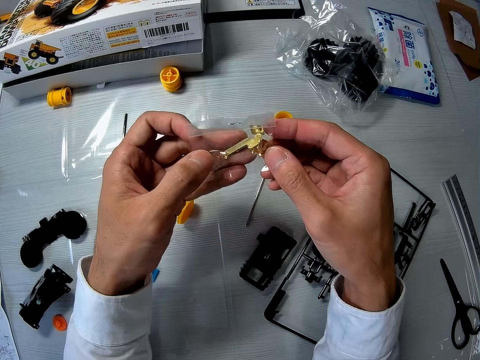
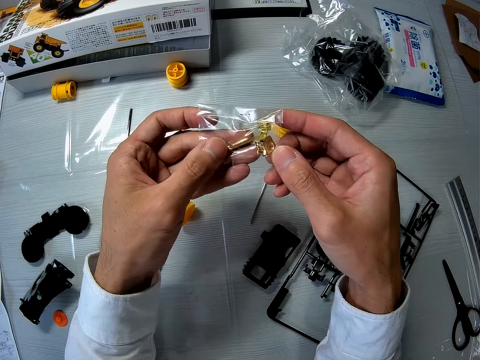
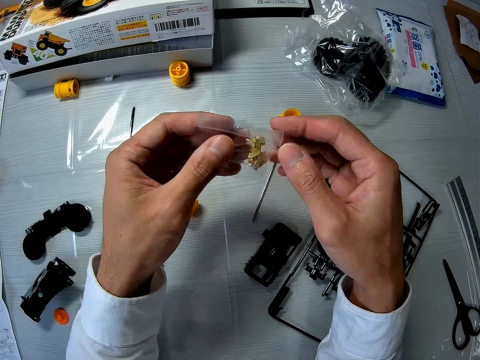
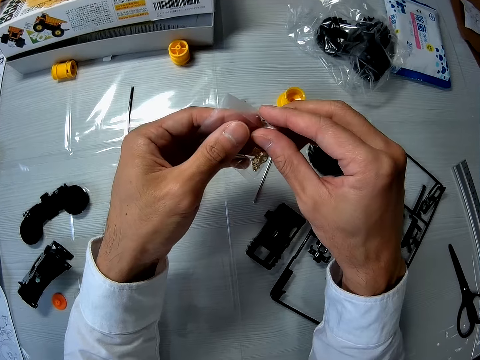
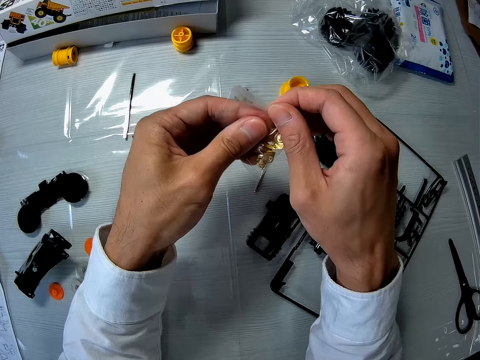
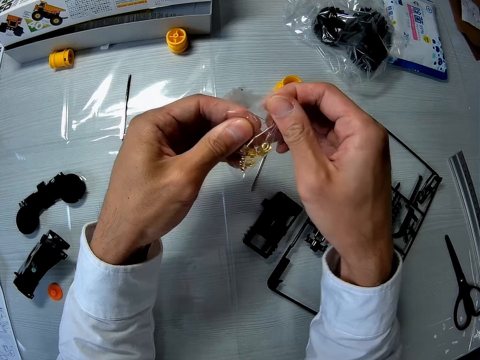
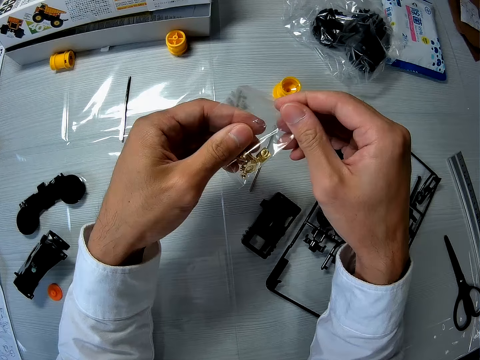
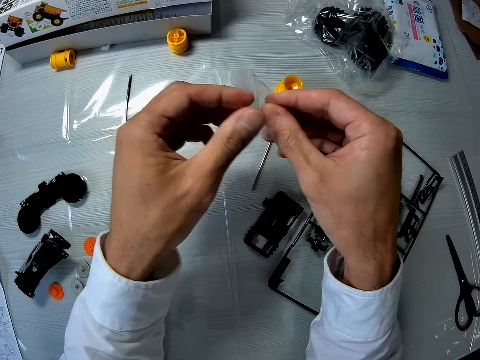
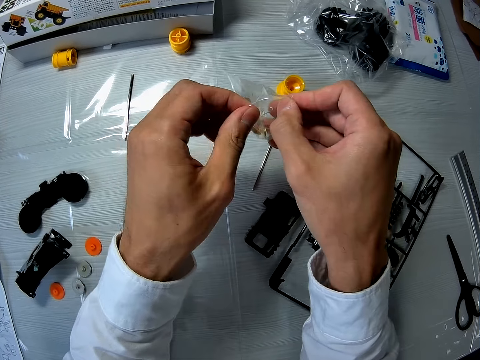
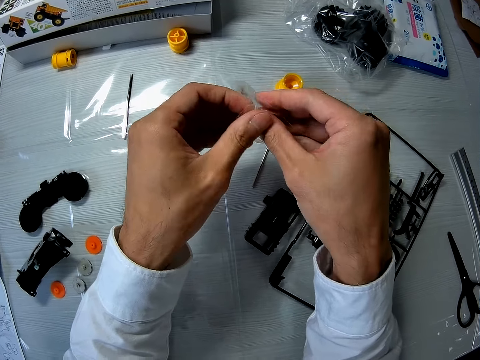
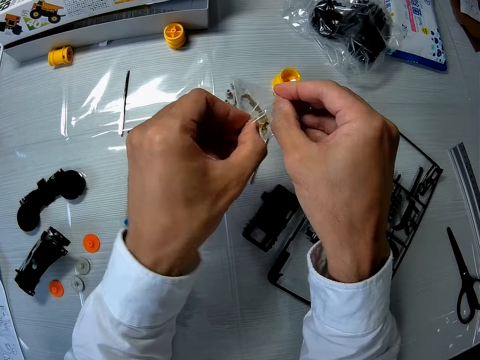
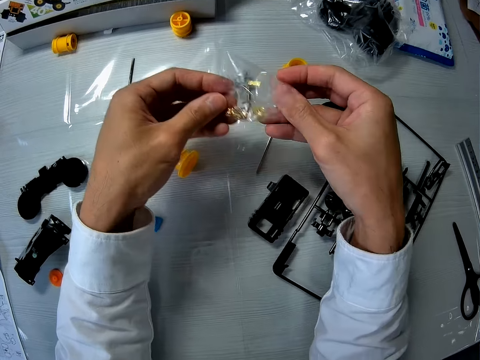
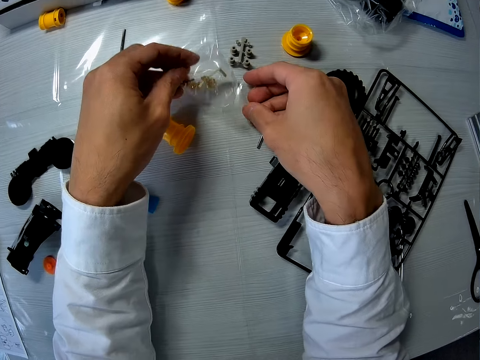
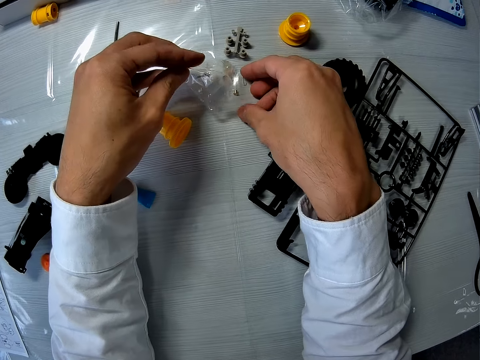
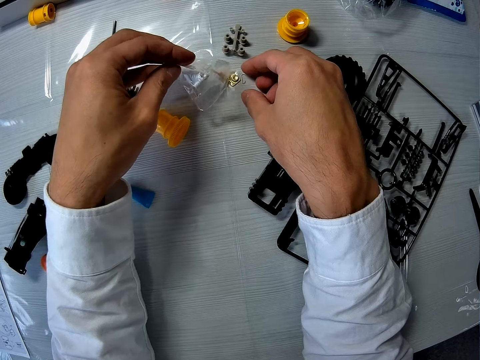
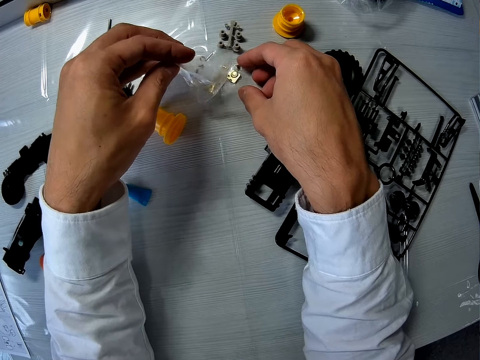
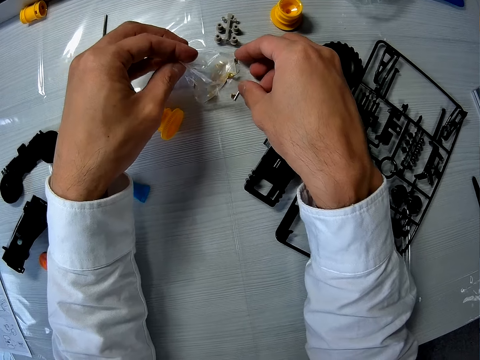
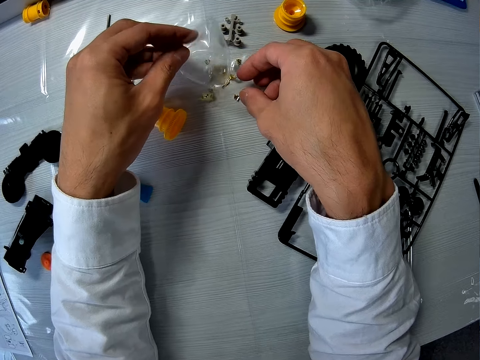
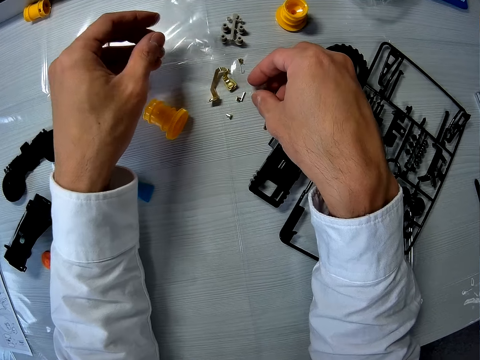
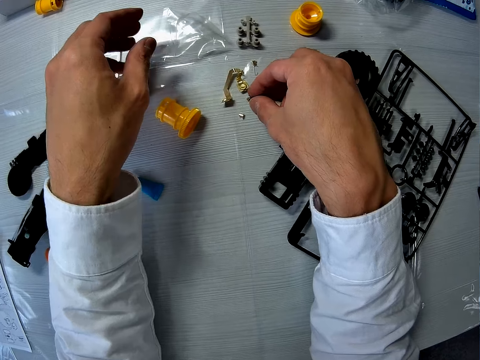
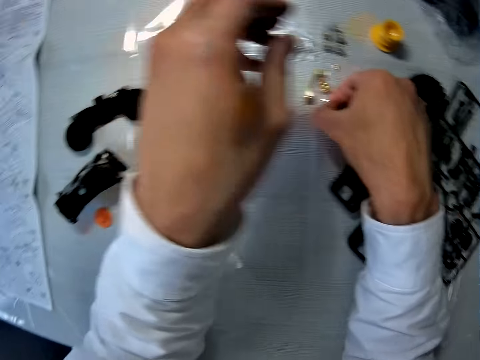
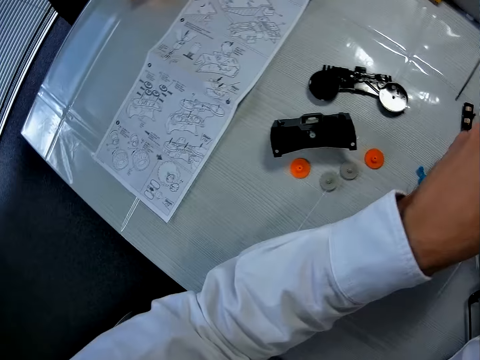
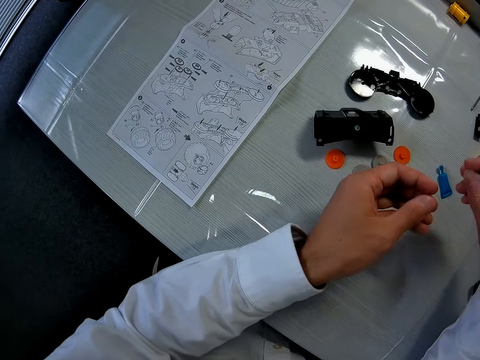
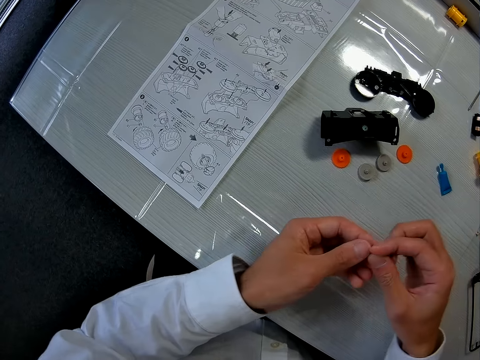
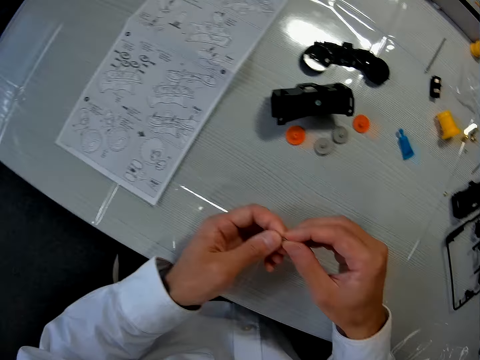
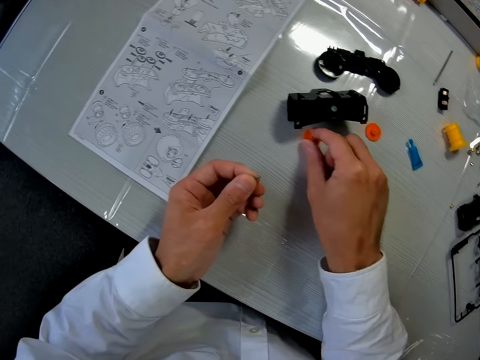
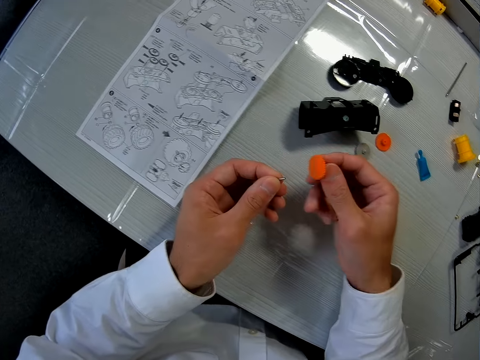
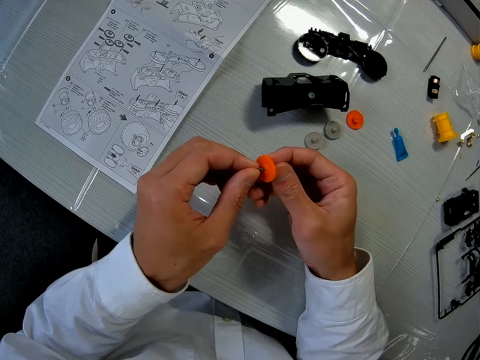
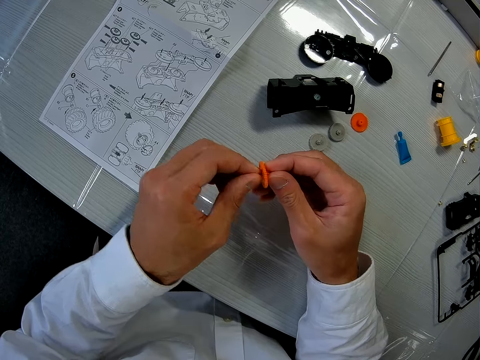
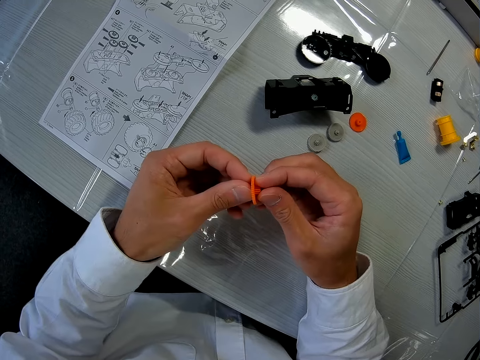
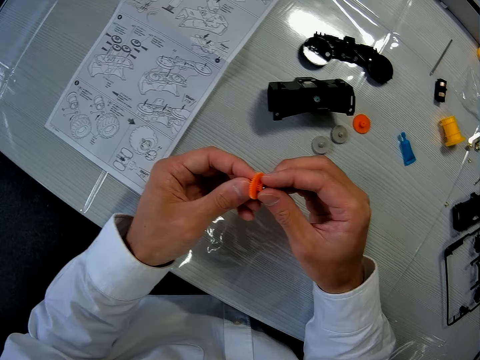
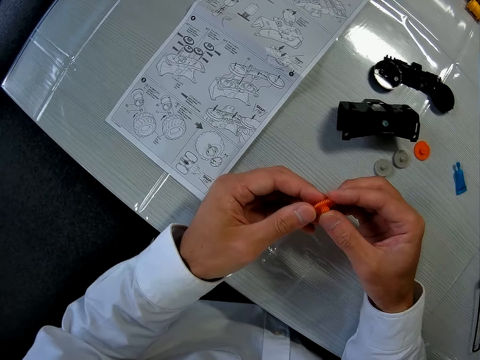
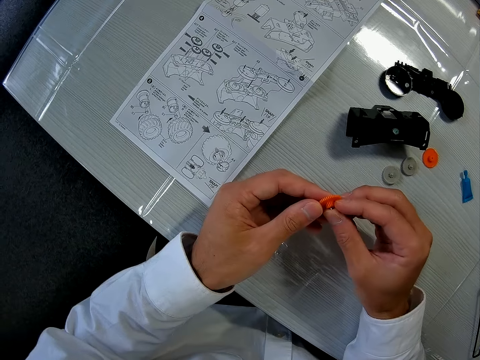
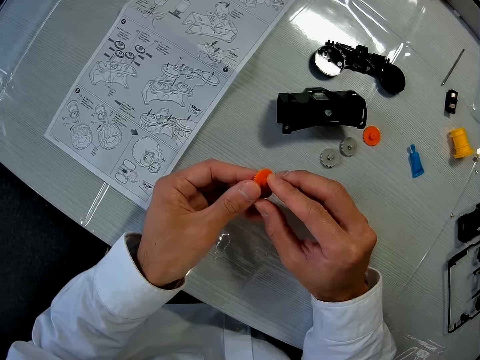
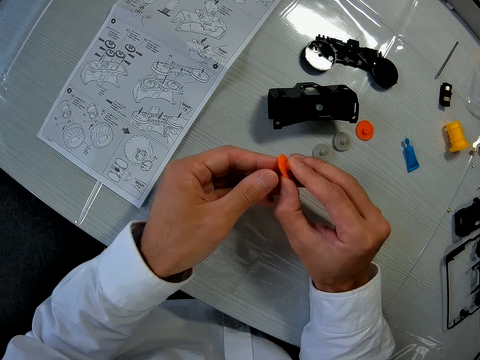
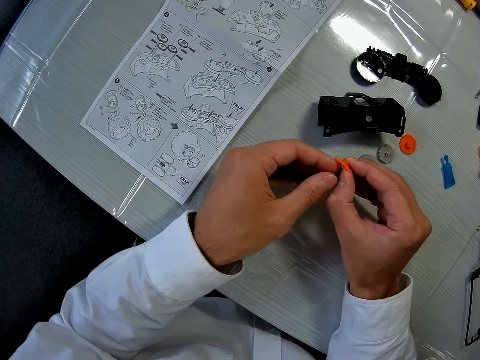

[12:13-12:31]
The camera wearer looks at the plastic model. He opens the paper containing the plastic model. He puts the plastic models from the paper on the table. He picks up a part of the toy car on the table with his right hand. He looks at the paper on the table. He switches the part of the toy car to his left hand. He picks up the part of the toy car on the table with his right hand. He couples the parts of the toy cars on both hands together.

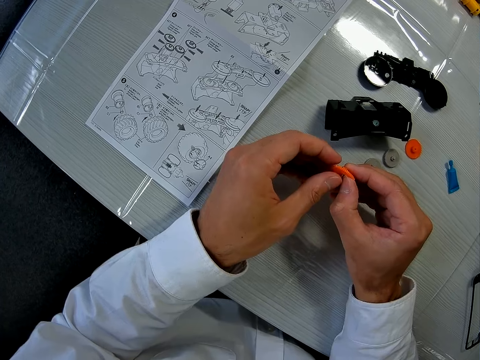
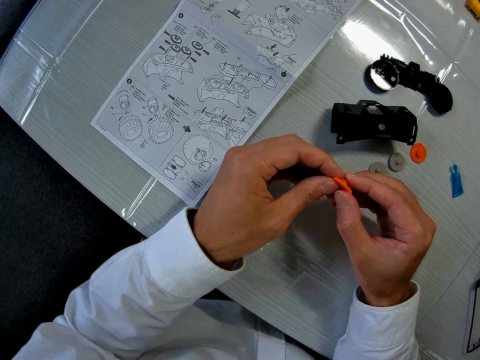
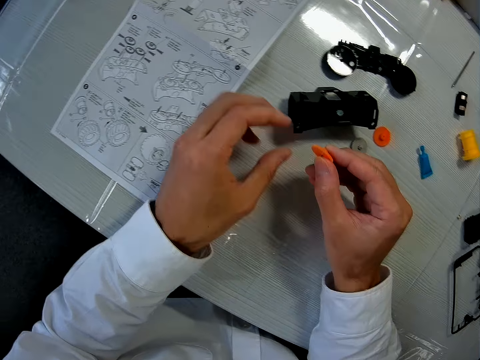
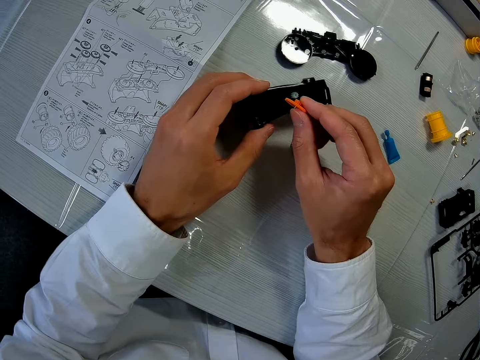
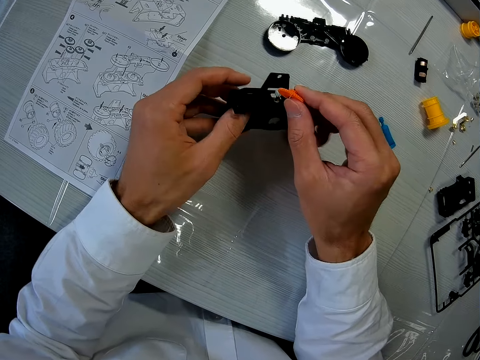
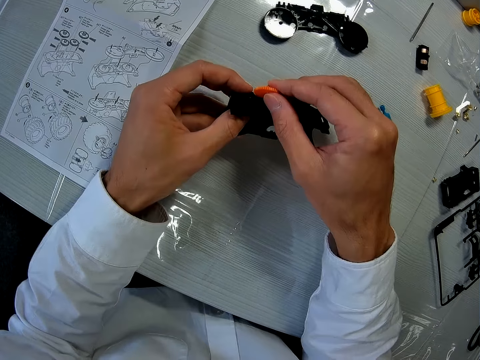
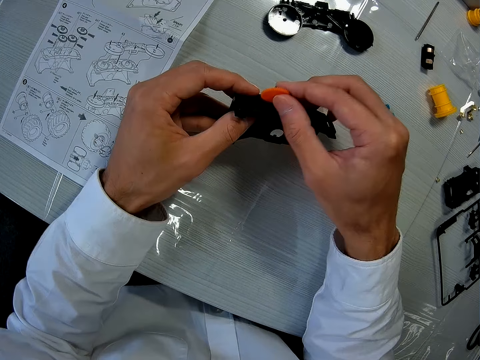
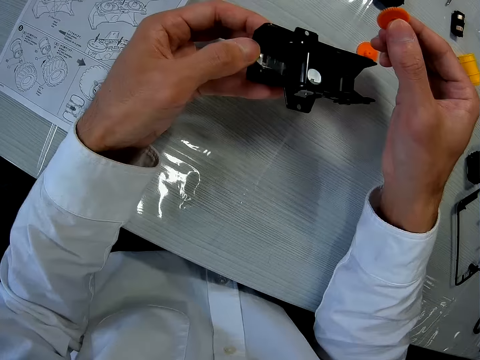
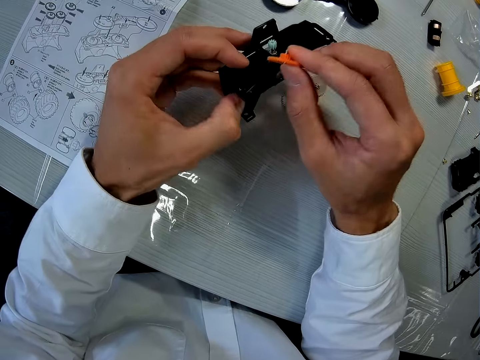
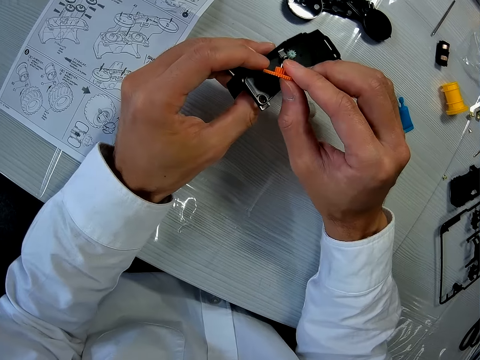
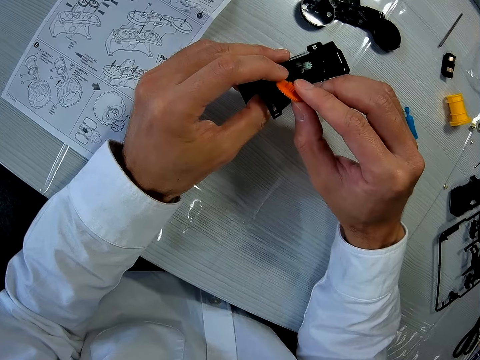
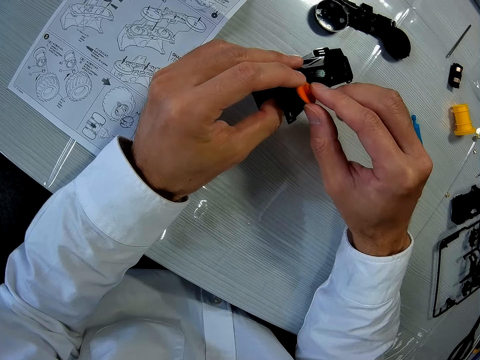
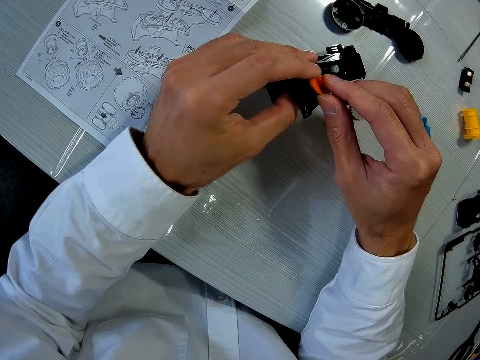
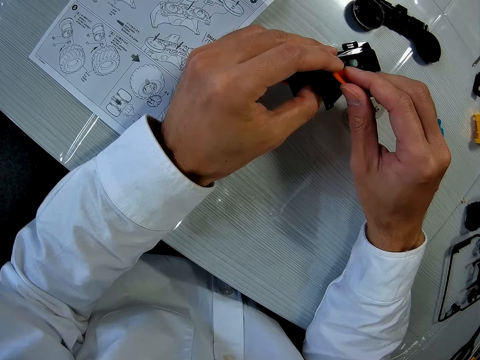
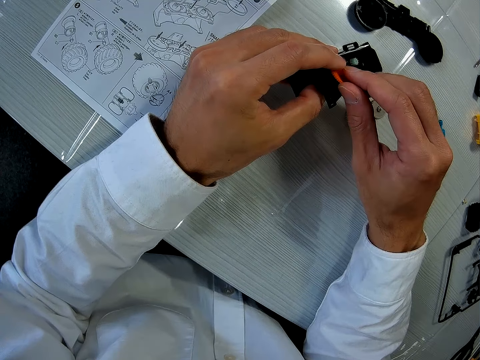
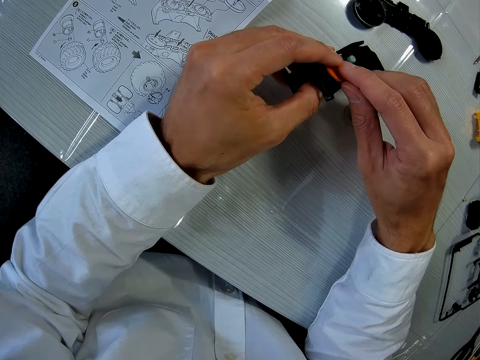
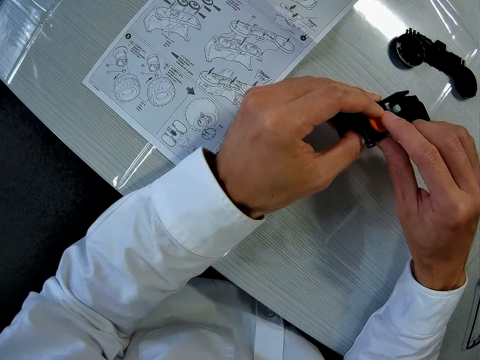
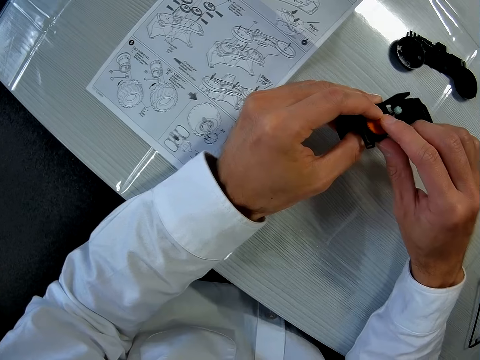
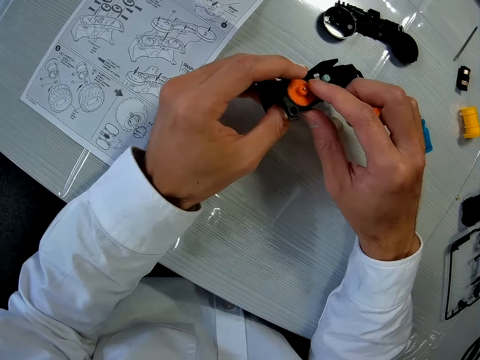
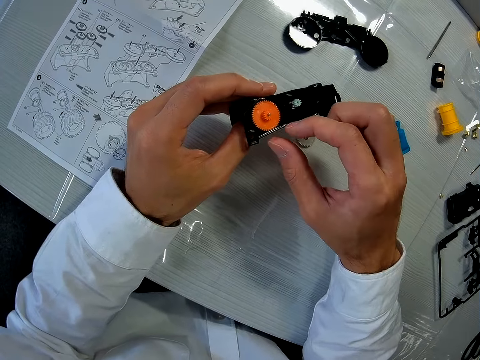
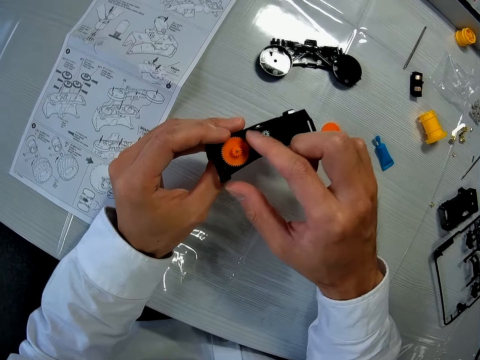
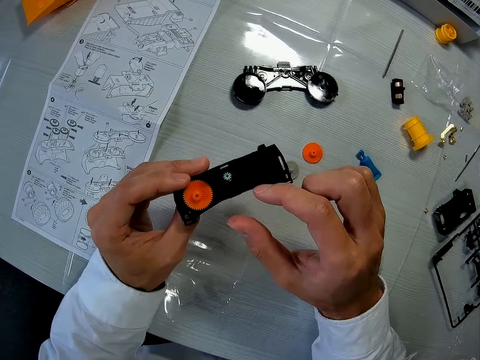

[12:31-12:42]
The camera wearer picks a plastic model from the table. He moves the part of the toy car on the table with his left hand. He couples the parts of the toy car together.
